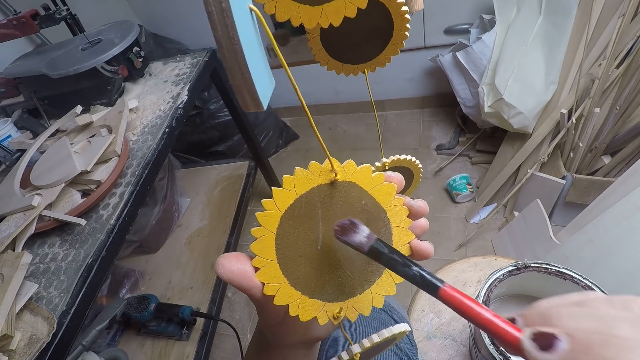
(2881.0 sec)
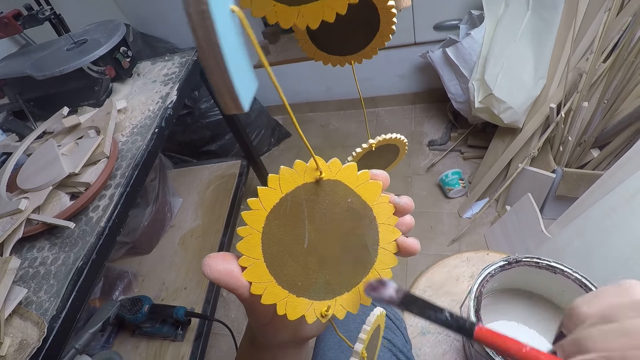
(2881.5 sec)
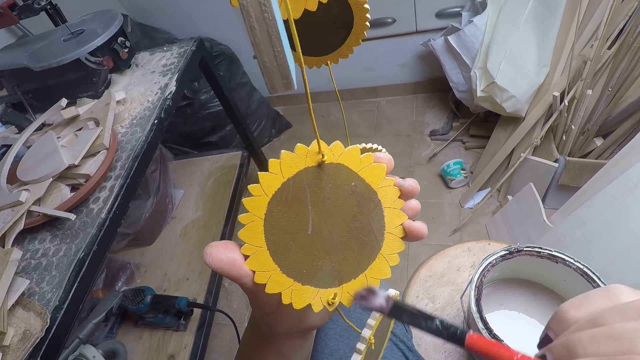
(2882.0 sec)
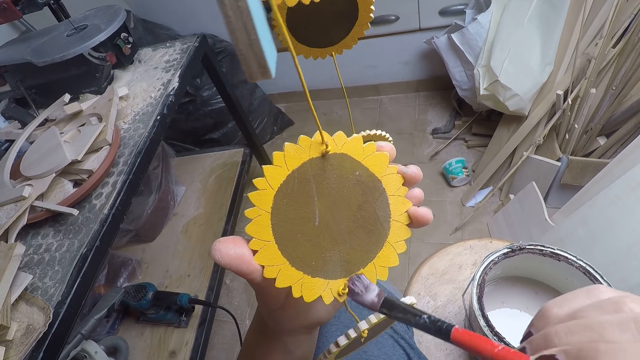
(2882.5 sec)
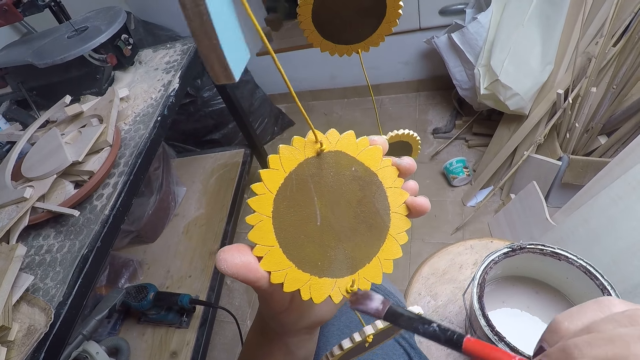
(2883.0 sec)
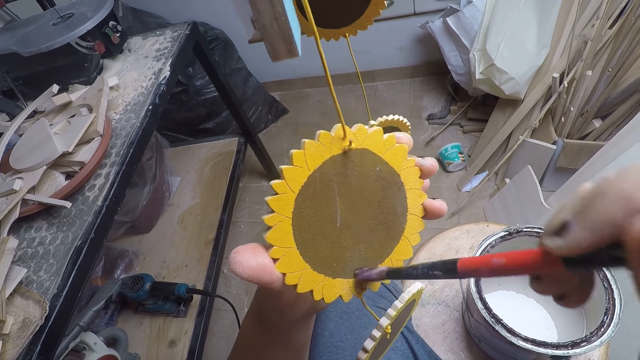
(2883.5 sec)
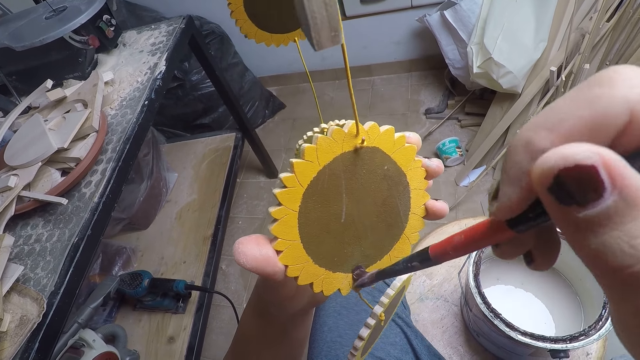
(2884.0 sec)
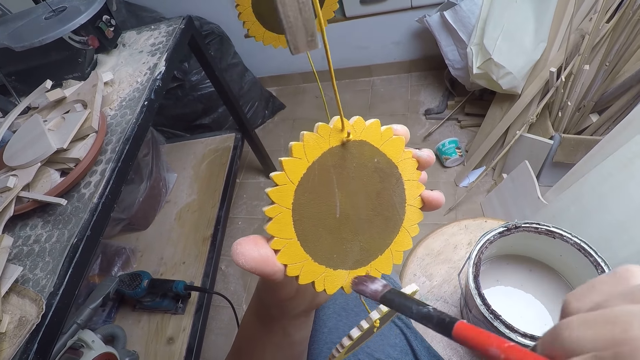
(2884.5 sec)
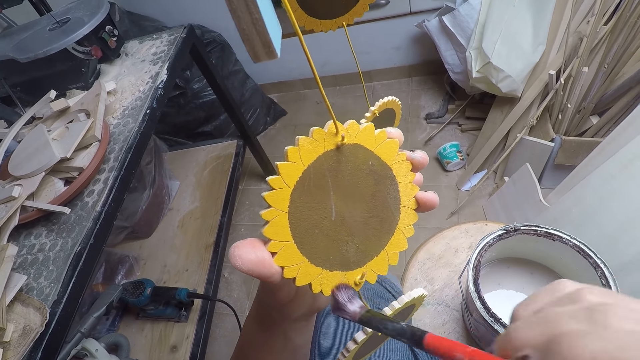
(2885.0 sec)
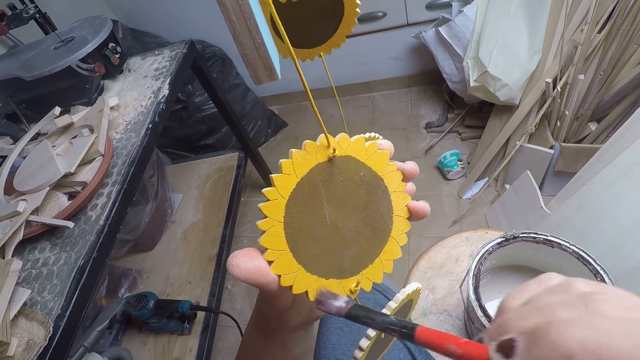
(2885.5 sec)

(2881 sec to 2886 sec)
The camera wearer paints the flower craft with a brush.

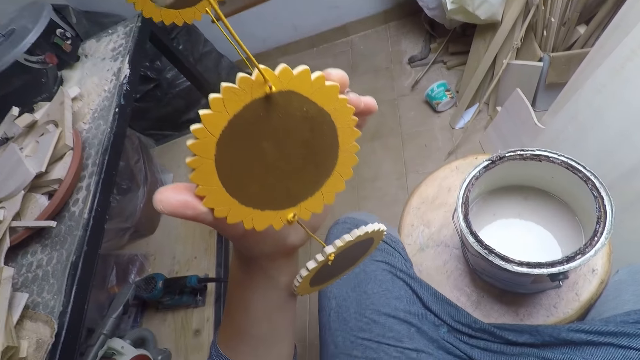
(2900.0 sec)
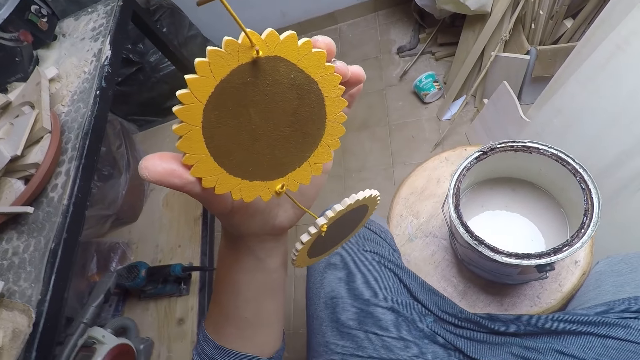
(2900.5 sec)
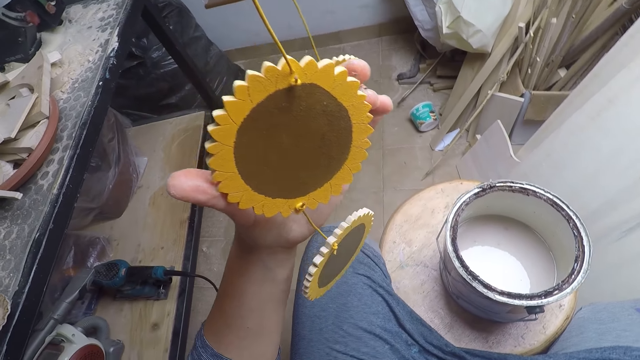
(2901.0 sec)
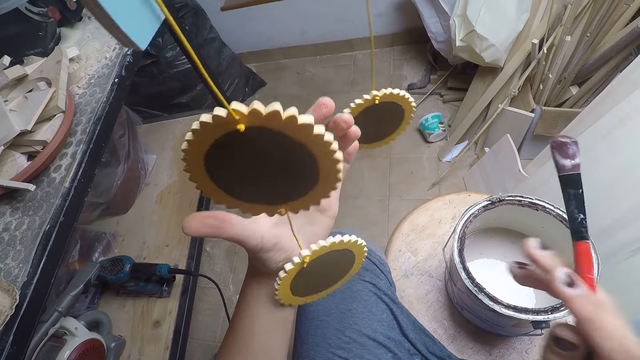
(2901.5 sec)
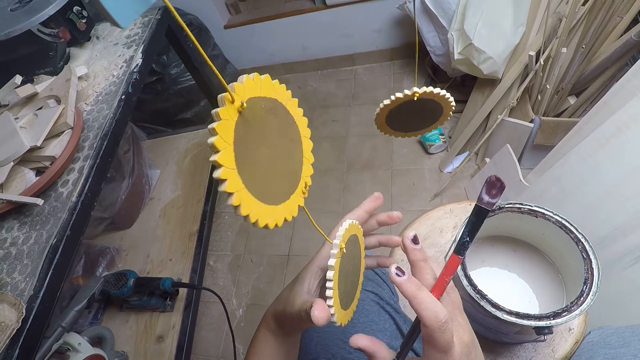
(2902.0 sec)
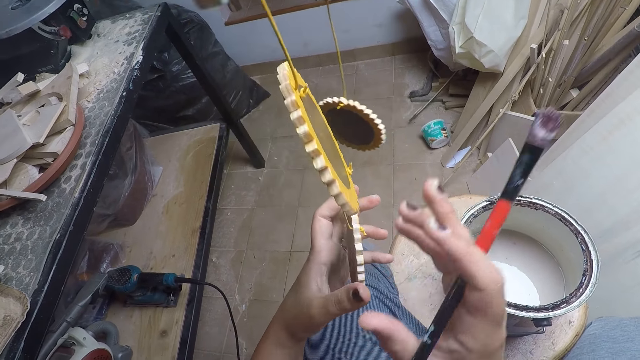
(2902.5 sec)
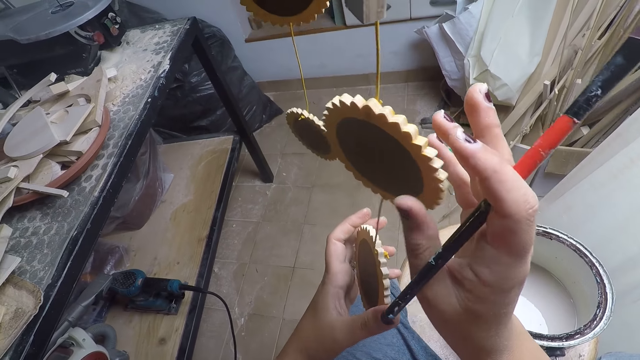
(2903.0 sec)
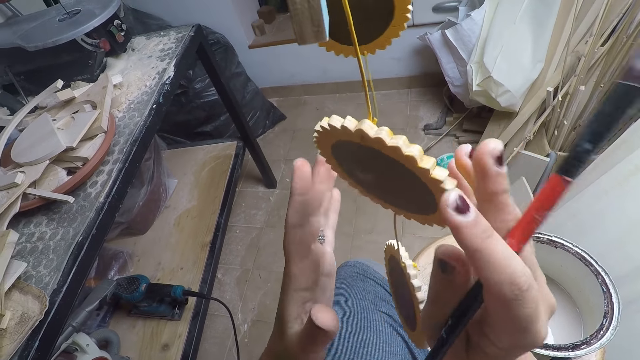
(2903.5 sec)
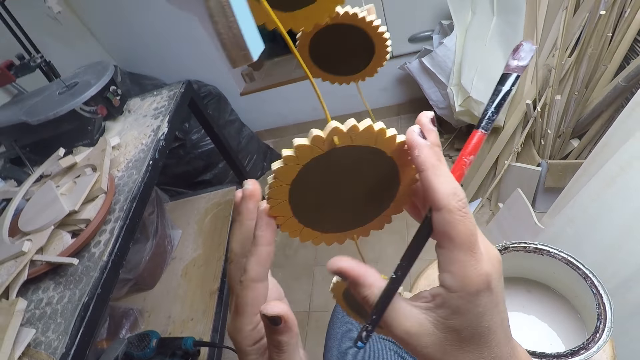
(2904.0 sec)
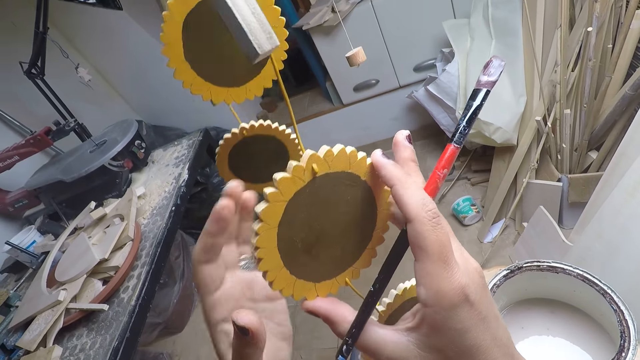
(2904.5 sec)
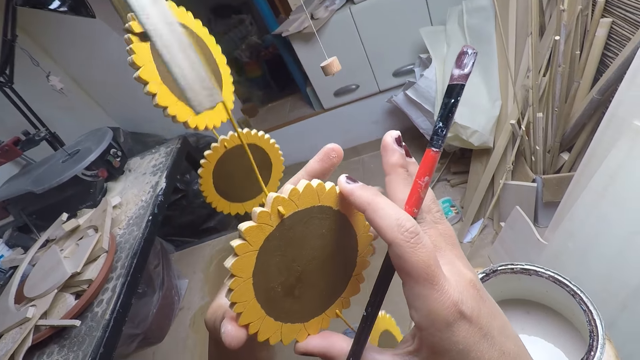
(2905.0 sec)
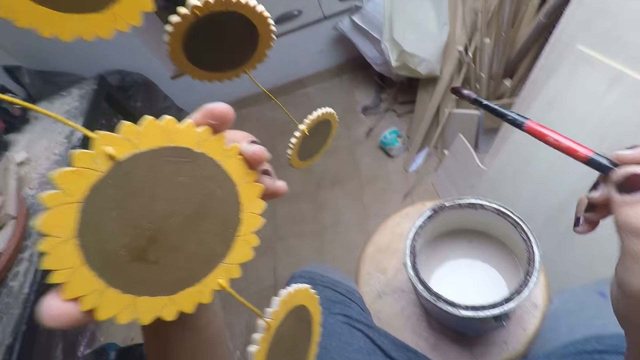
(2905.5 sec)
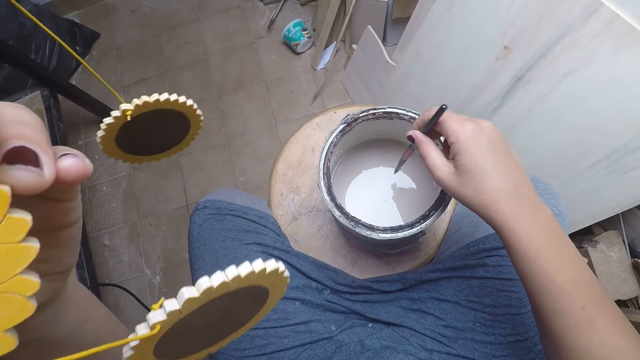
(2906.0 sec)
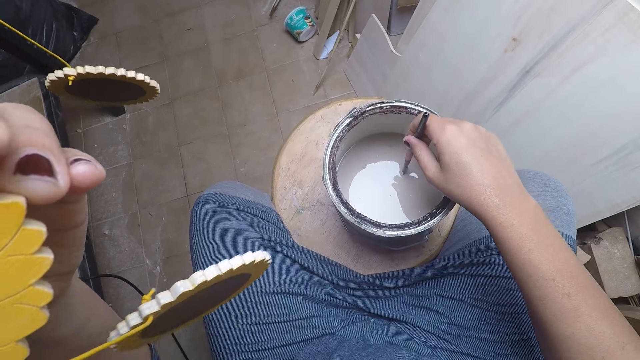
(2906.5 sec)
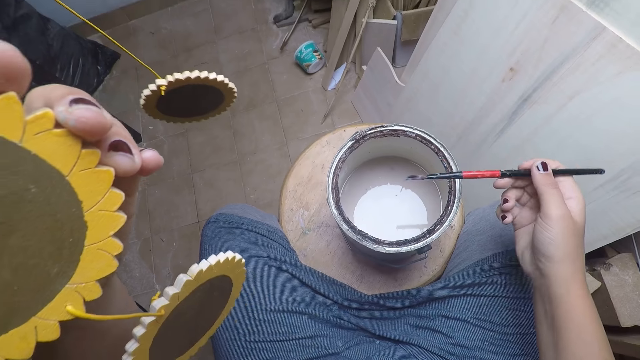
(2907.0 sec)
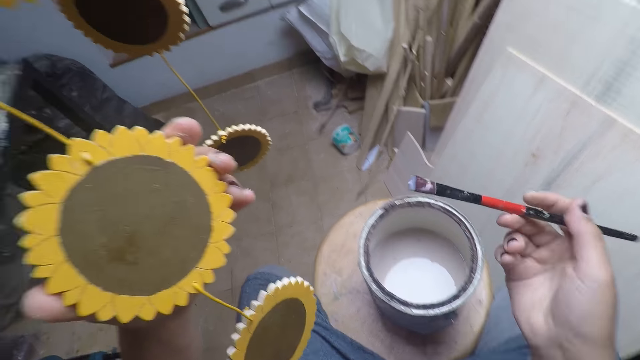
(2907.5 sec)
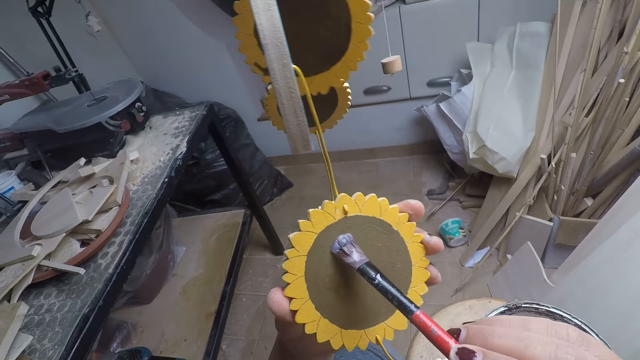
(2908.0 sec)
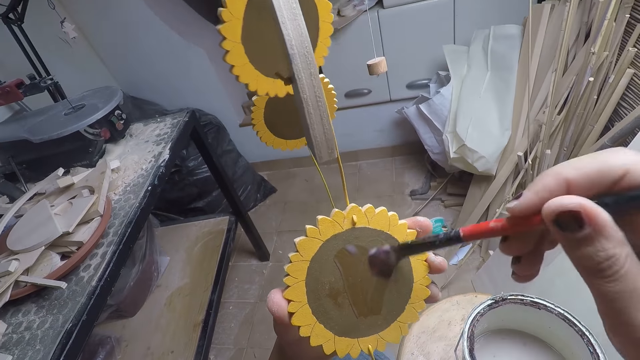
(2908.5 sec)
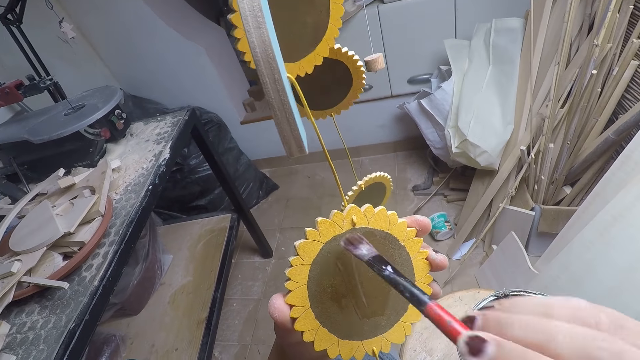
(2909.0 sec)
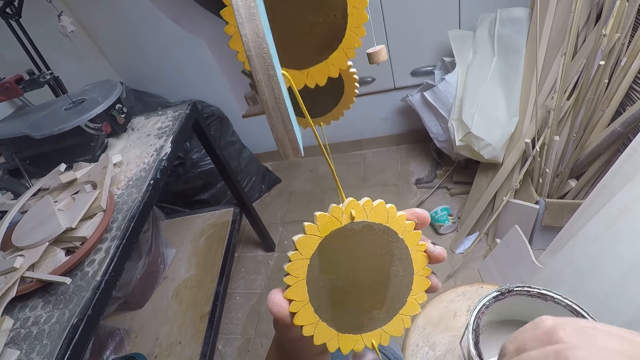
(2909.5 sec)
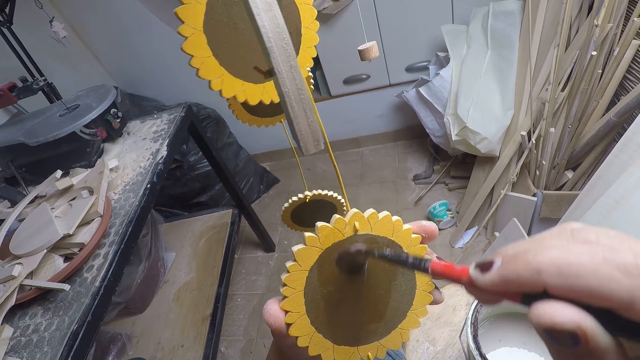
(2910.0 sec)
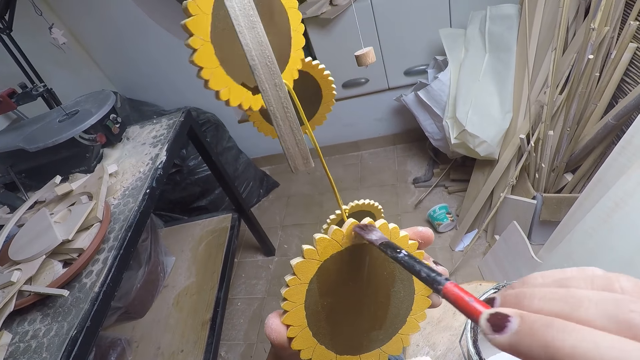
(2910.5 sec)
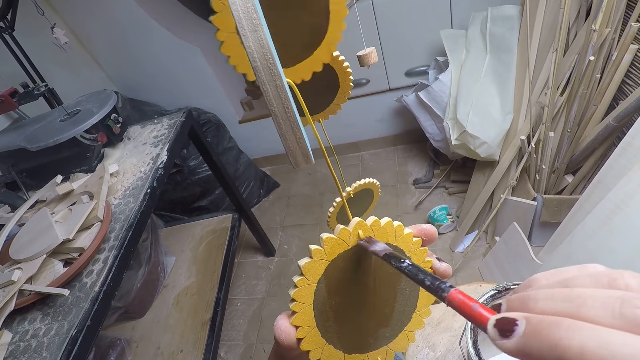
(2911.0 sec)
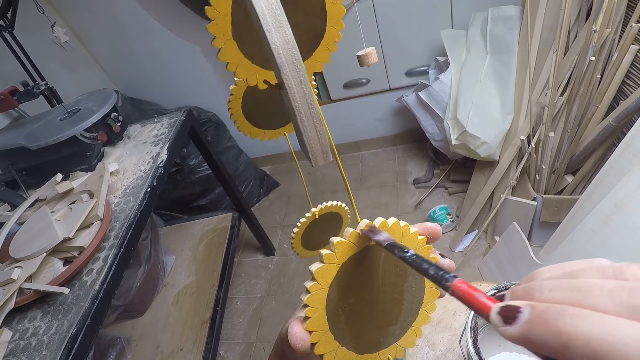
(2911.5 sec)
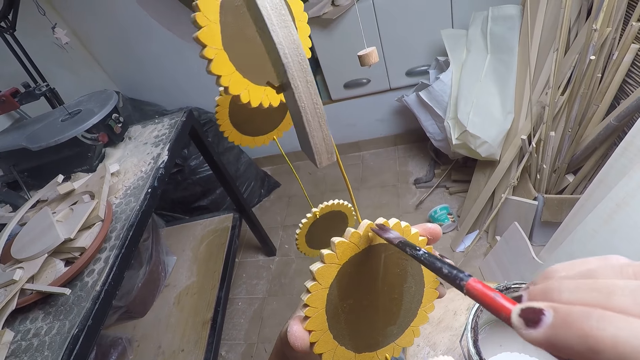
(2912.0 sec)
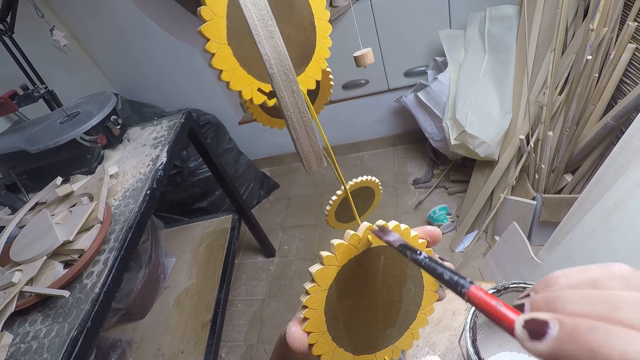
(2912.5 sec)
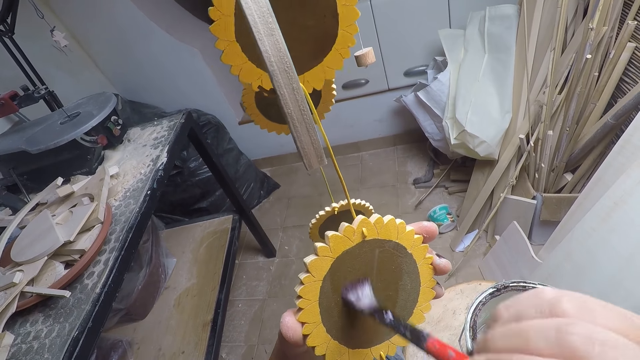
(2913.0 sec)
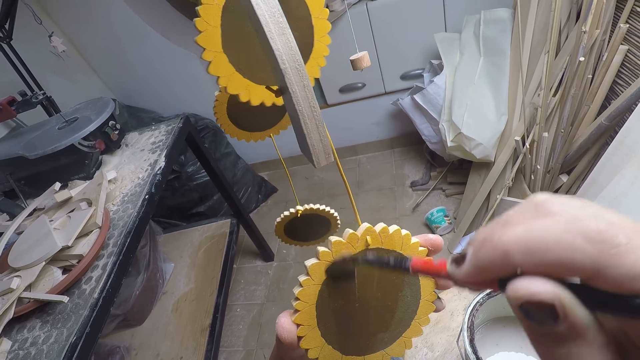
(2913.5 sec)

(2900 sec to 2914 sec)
The camera wearer pulls his hand off the flower craft. He holds another flower craft in his hand. He rotates the flower craft. He pulls his hand off the flower craft. He does it again. He holds the flower craft with both hands and adjusts the craft with his hands. He dips the brush in his right hand into the paint in the bucket. He applies paint on the brush. He removes the brush from the paint. He paints the flower craft with the brush.

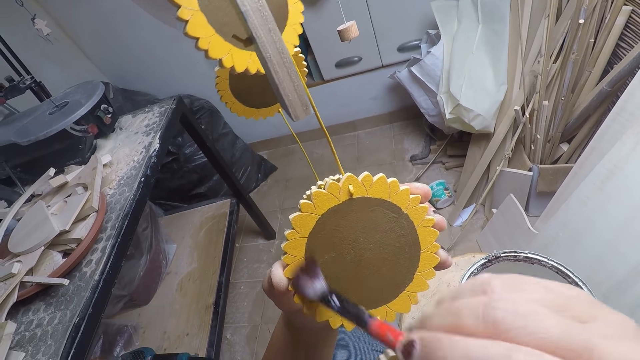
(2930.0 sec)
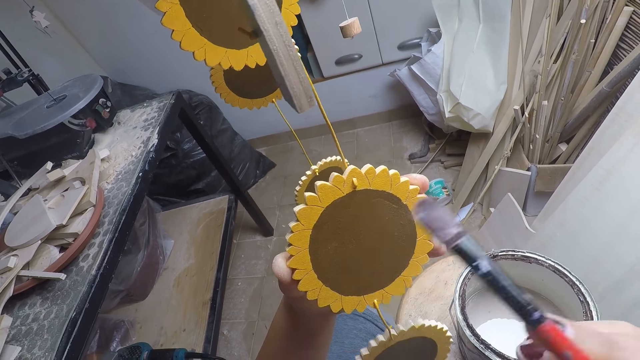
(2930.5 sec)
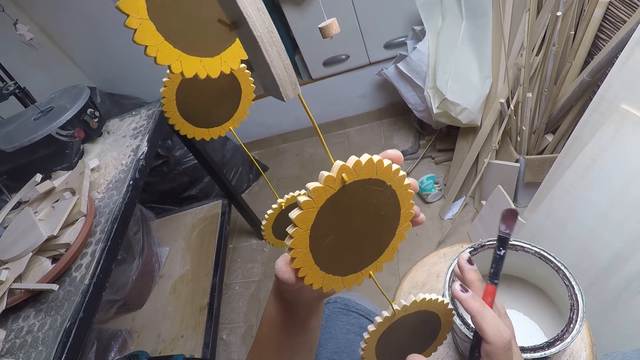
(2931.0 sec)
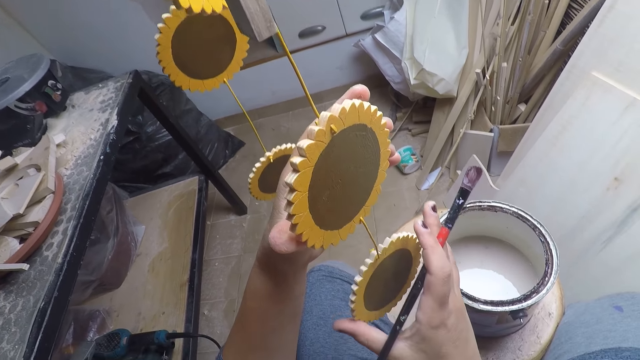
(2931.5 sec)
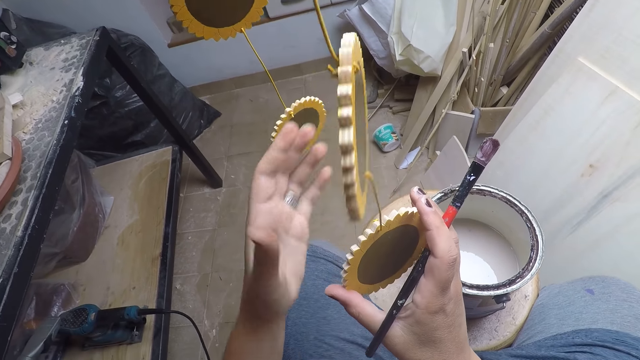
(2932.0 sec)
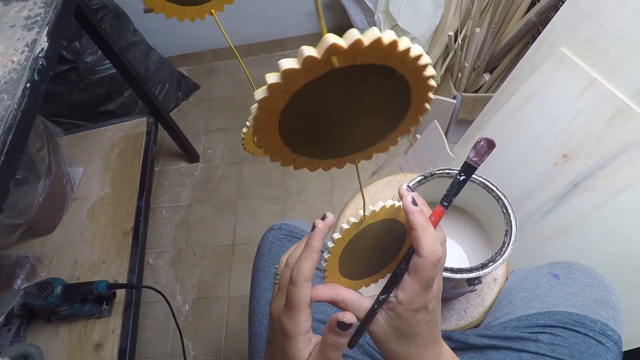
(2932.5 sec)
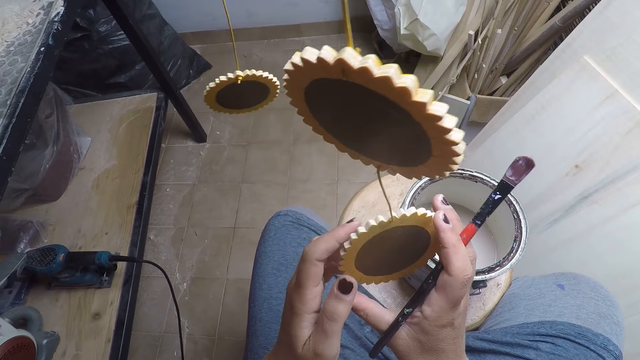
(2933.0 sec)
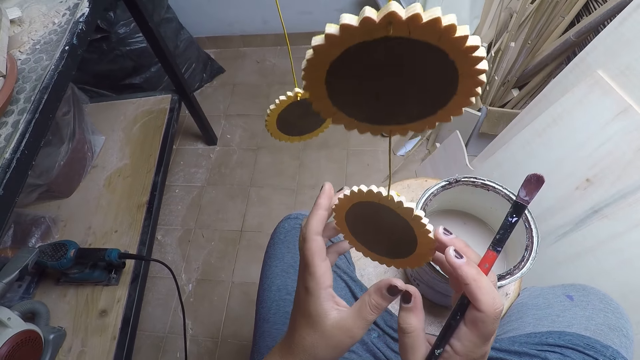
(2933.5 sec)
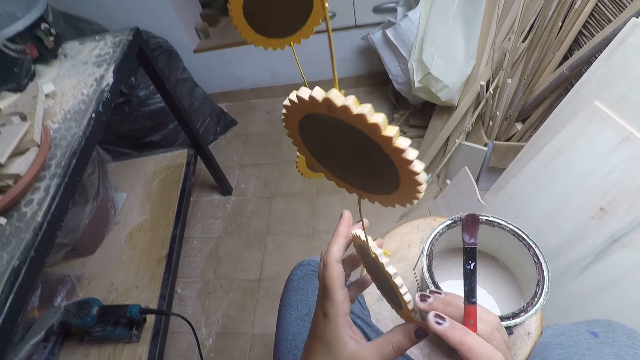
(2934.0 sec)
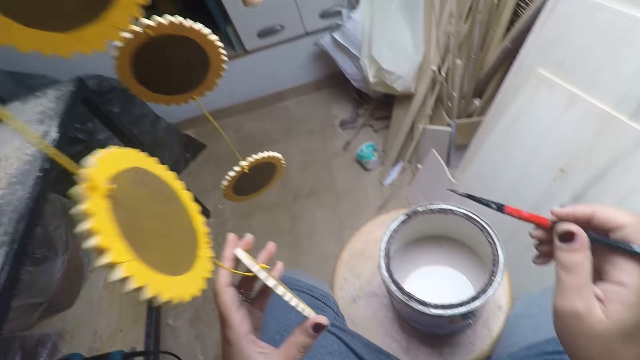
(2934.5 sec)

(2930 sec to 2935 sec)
The camera wearer holds a flower craft. He pulls his hand off the flower craft. He holds the flower craft with both hands. He flips the flower craft.
